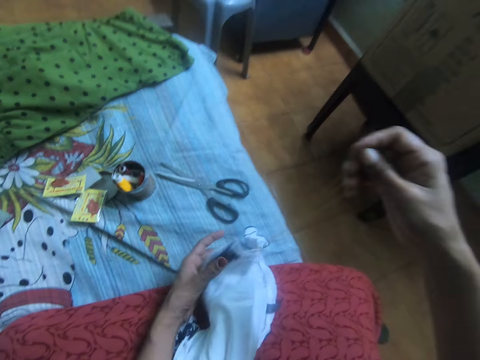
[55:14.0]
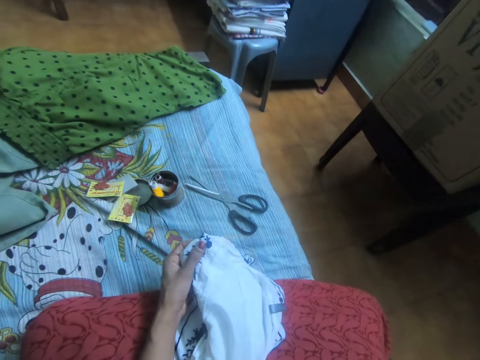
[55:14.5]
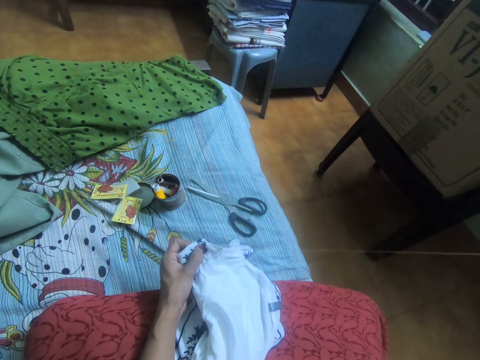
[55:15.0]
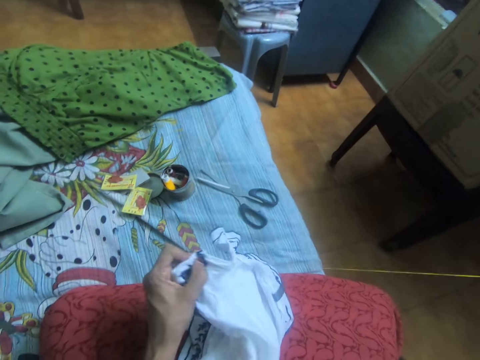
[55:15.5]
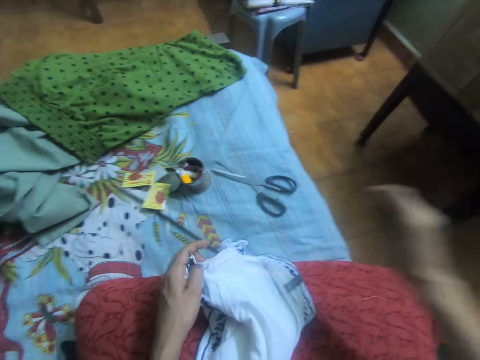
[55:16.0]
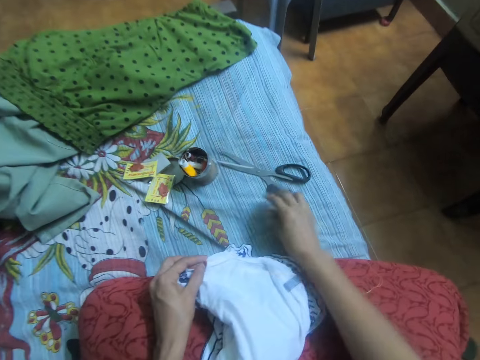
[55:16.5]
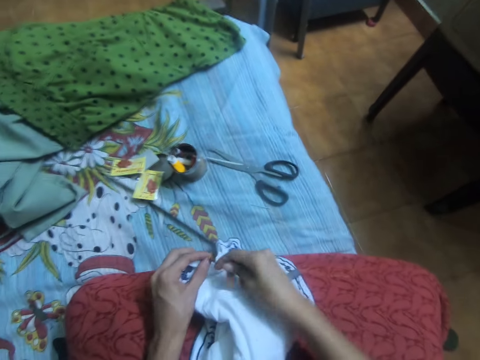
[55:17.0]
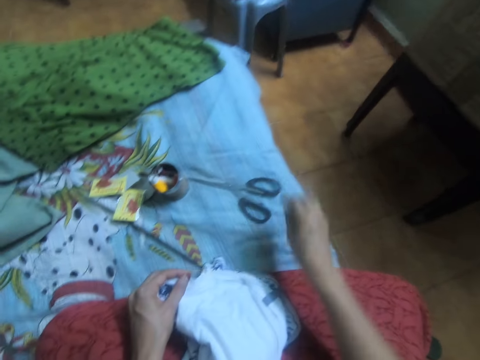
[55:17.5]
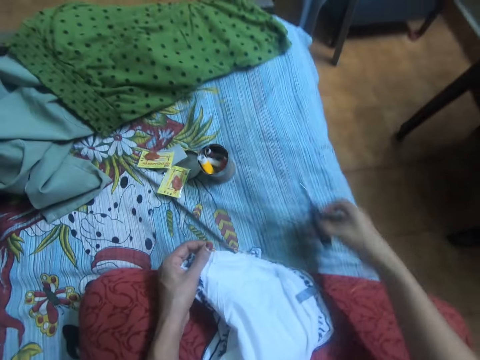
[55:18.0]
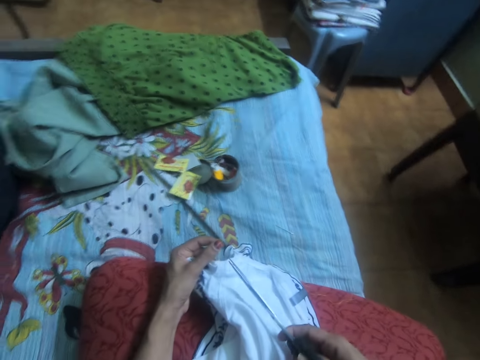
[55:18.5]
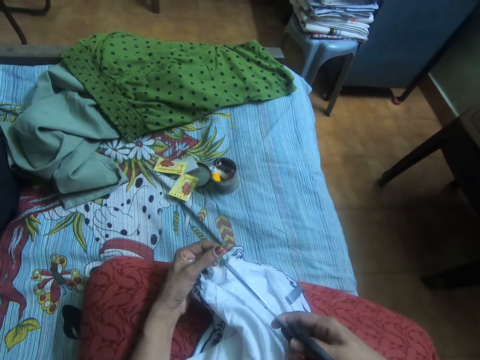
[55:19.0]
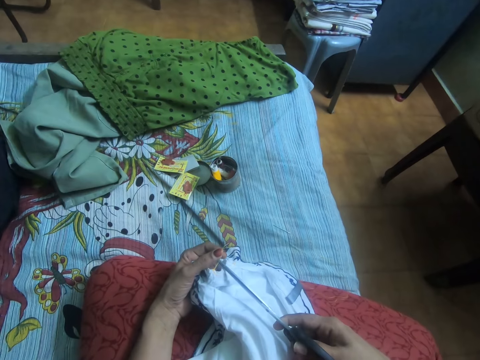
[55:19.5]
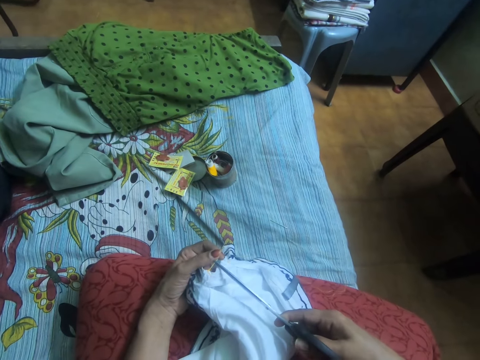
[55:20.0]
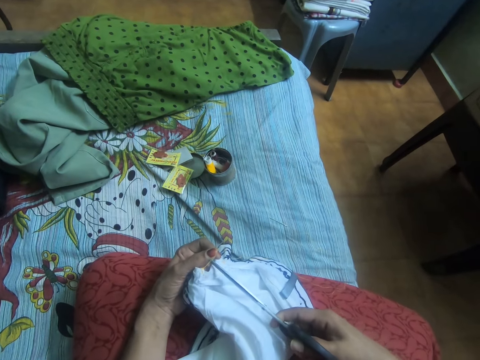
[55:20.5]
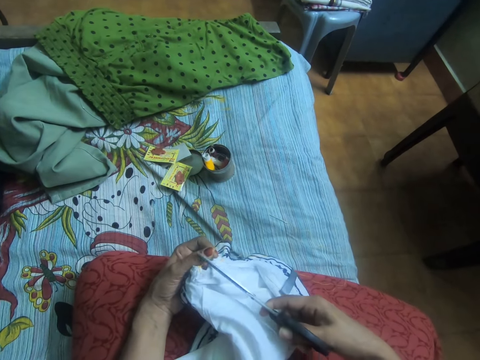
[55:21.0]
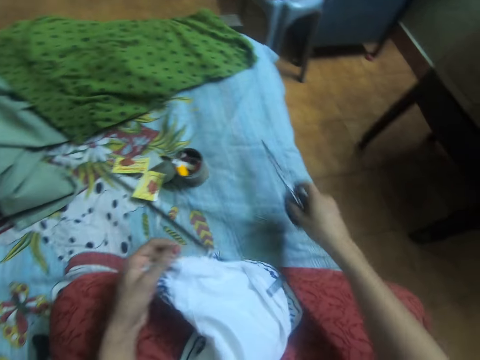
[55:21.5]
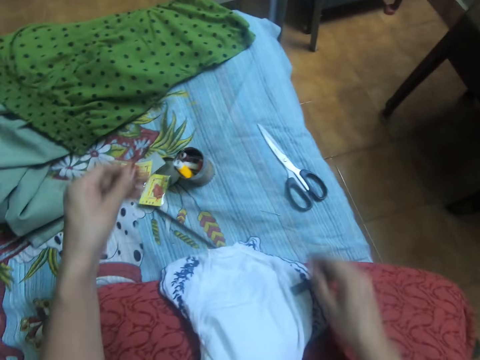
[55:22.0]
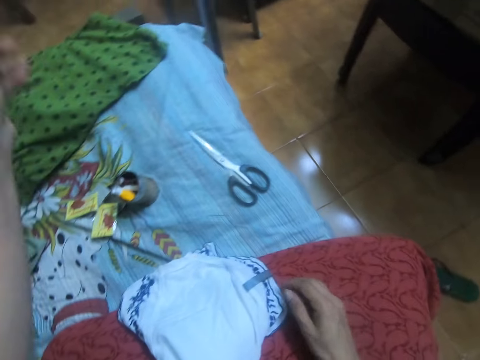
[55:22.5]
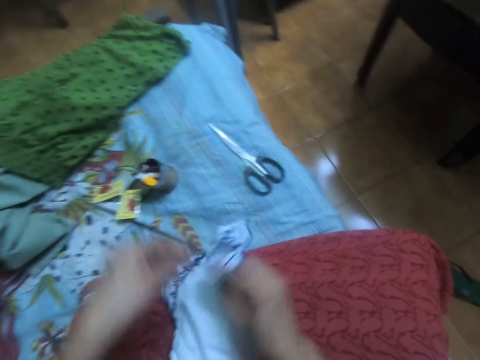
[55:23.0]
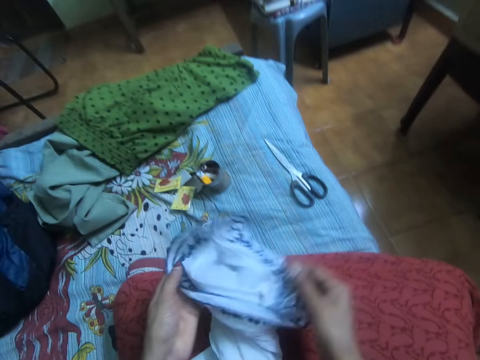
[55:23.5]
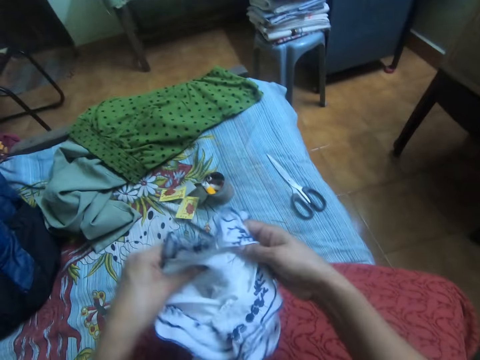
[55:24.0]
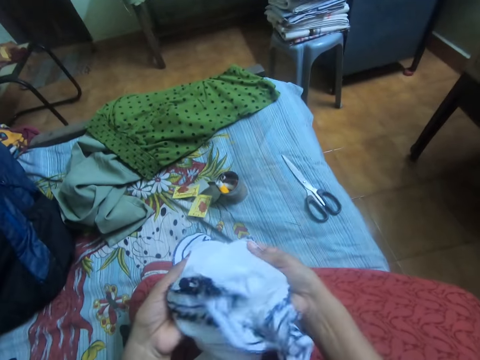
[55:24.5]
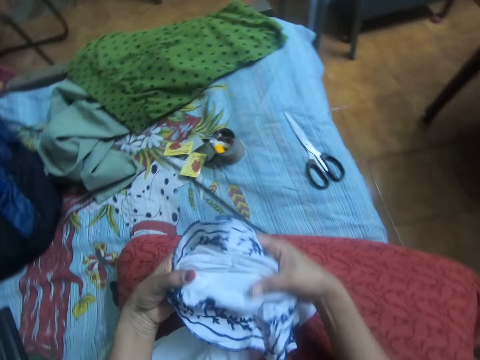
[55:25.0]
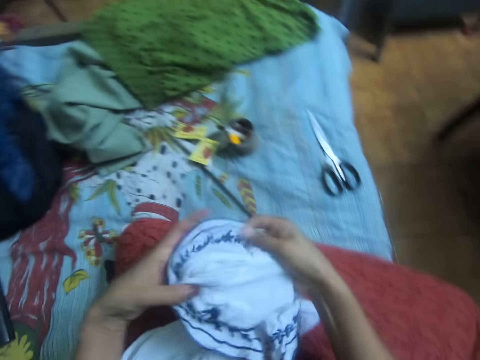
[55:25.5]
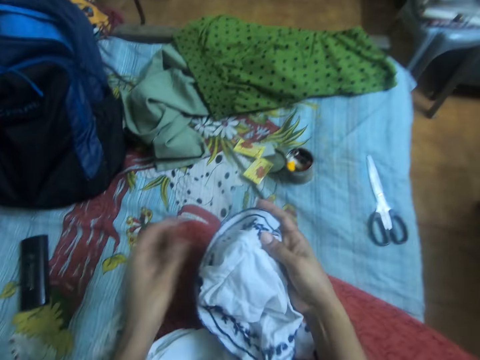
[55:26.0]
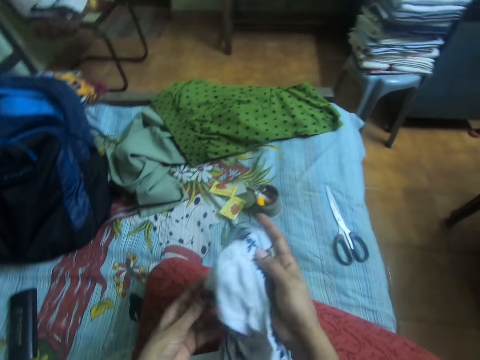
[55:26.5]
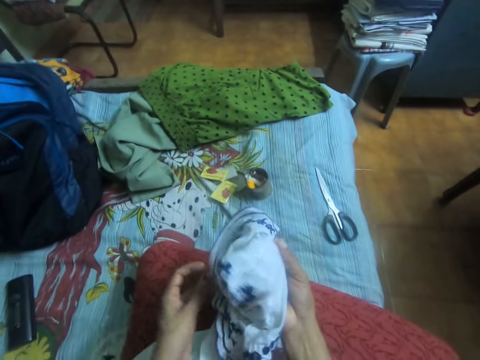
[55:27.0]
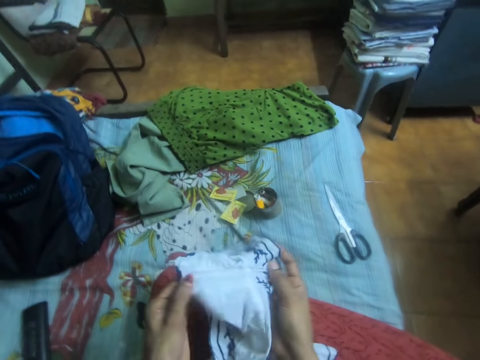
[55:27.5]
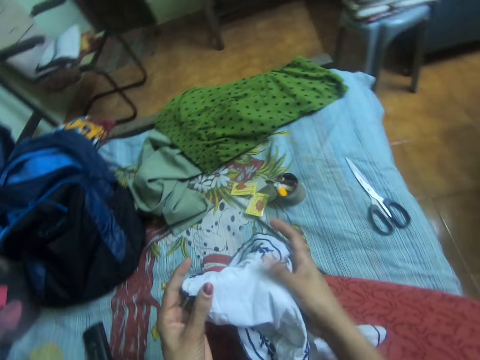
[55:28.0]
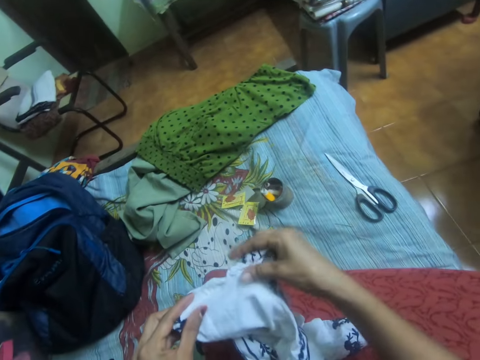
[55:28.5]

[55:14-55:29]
The camera wearer drops the needle with thread on a bed. She adjusts the thread with her right hand. She picks up a scissors from the bed. She cuts the thread in the cloth with the scissors. She drops the scissors on the bed. She pulls the thread from the cloth. She drops the needle with the thread on the bed. She picks up the cloth from her cloth with her right hand. She adjusts the cloth with both hands. She overturns the cloth to the other side.

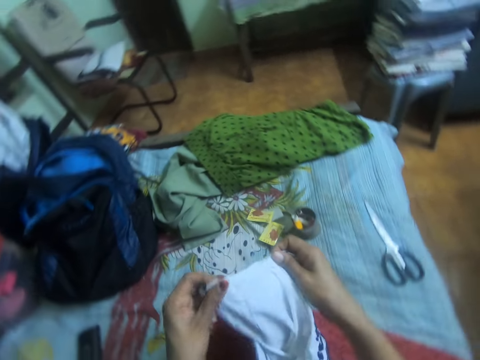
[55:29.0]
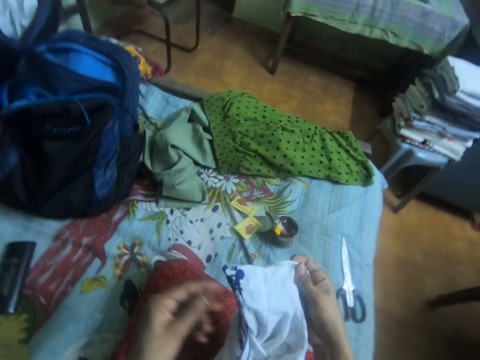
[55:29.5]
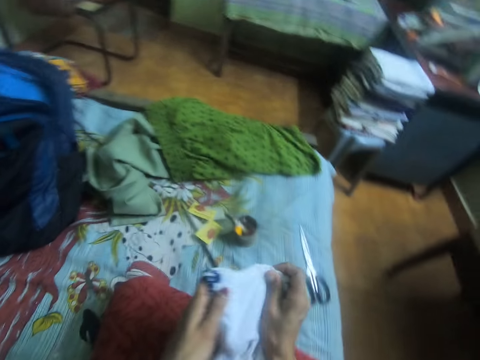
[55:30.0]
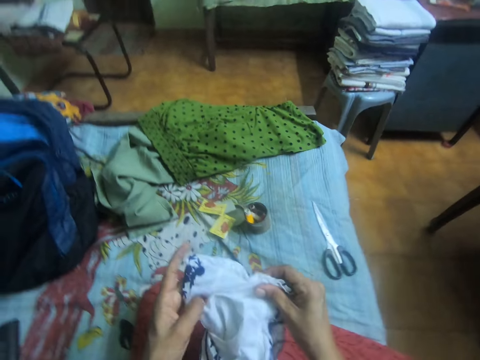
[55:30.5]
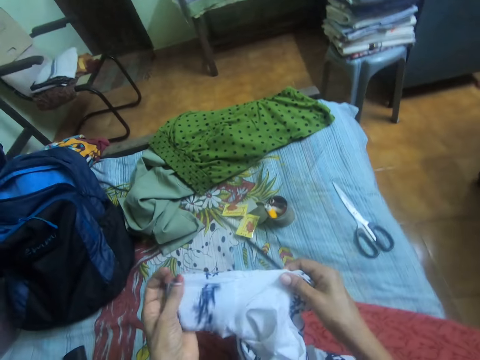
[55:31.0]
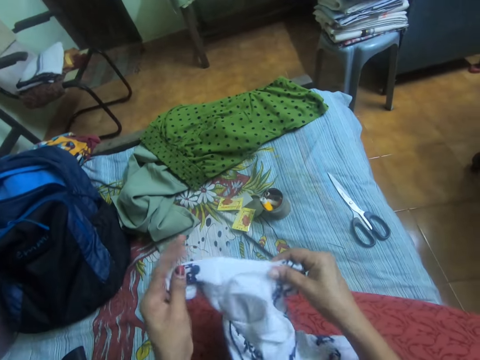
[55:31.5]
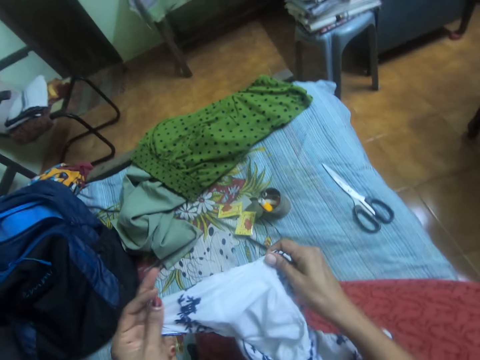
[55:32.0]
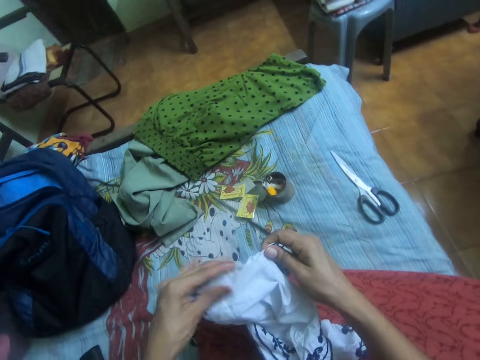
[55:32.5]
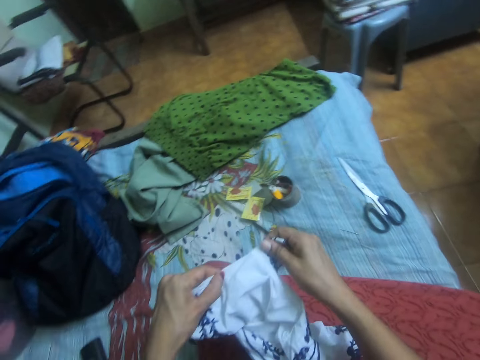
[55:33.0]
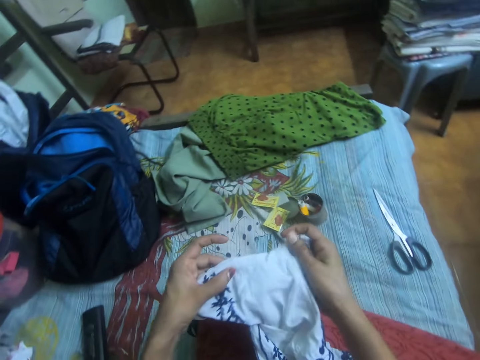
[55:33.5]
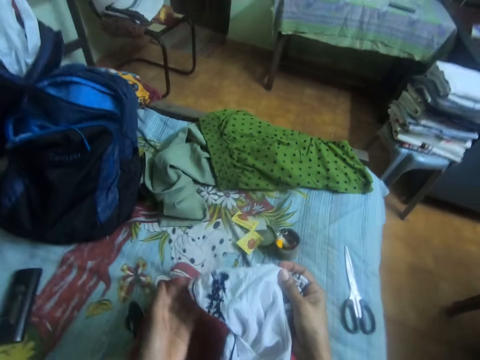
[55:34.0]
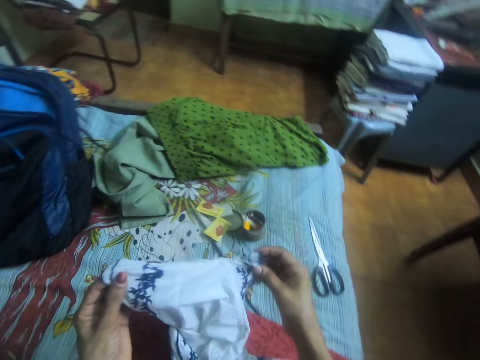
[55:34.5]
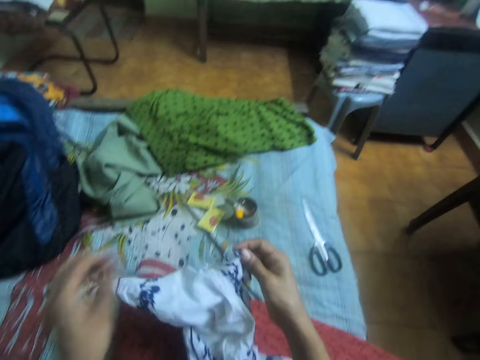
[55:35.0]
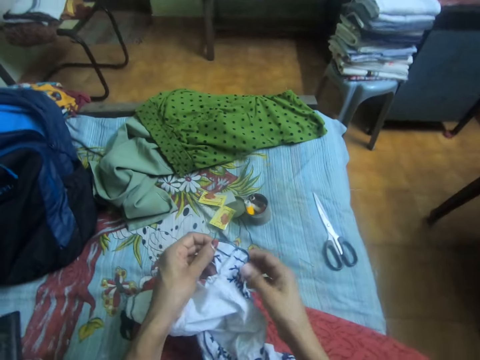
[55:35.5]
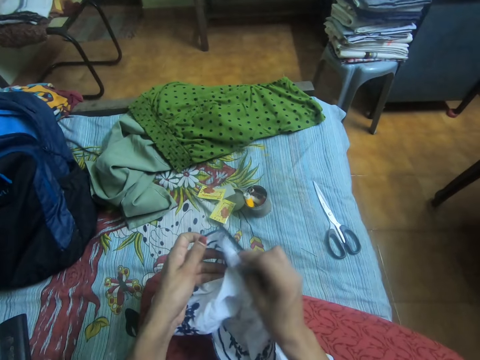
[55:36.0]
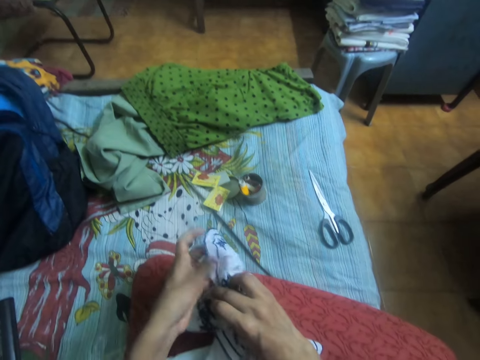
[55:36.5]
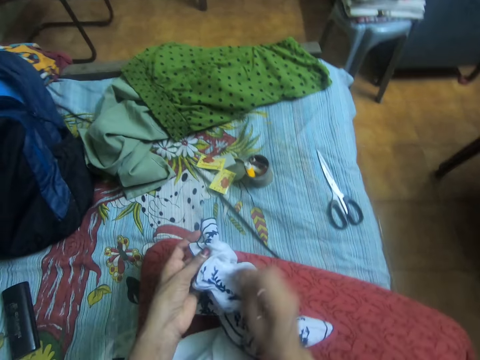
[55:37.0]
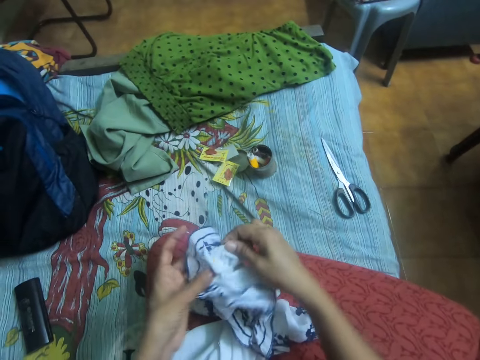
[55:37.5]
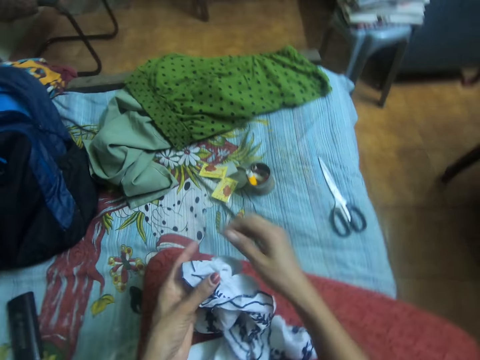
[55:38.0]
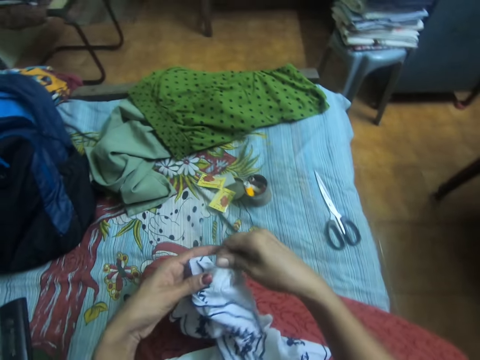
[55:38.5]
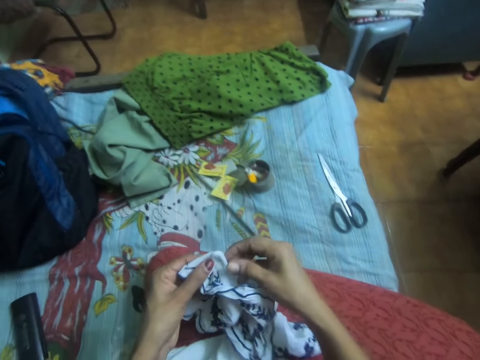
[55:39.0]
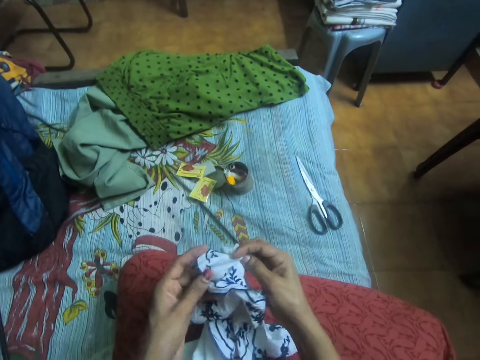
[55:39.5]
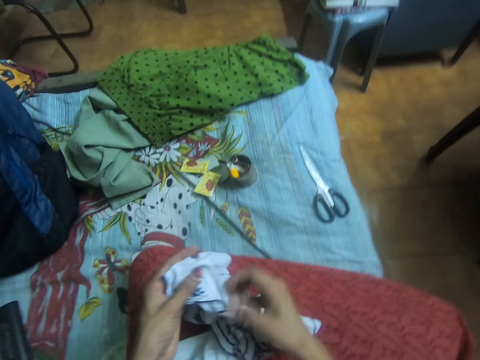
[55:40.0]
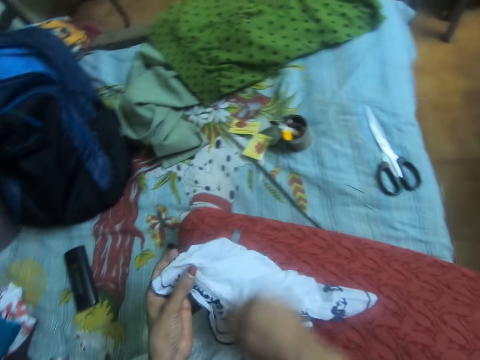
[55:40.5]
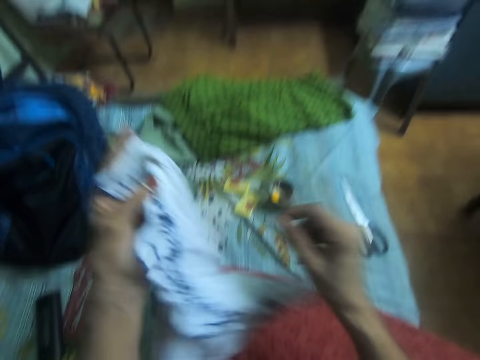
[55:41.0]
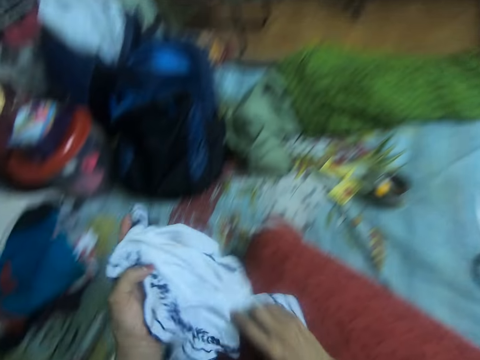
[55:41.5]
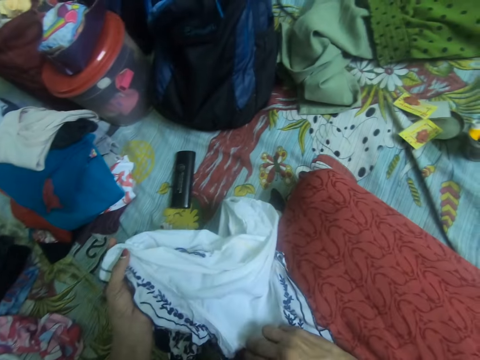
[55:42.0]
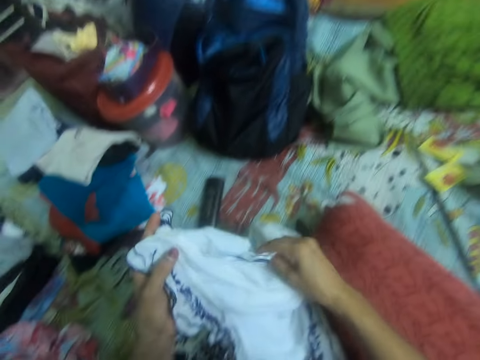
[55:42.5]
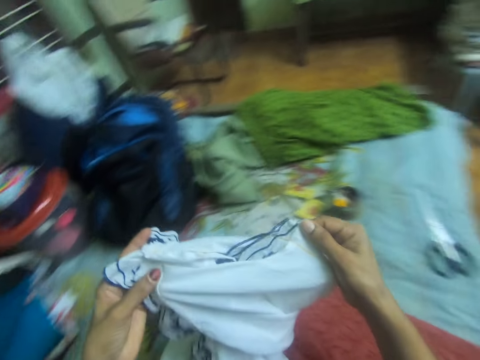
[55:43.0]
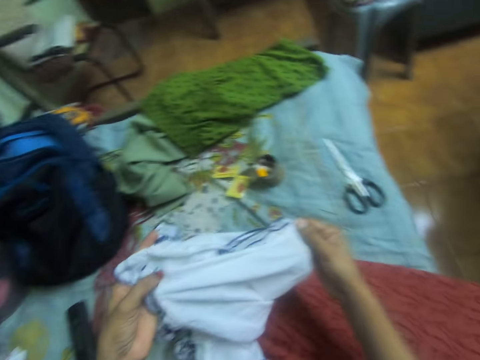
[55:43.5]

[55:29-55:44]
The camera wearer checks the cloth on the other side. She moves the cloth with both hands on her cloth.
